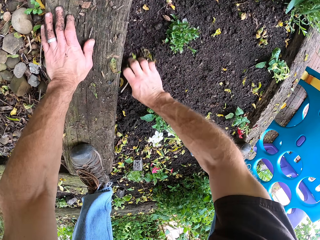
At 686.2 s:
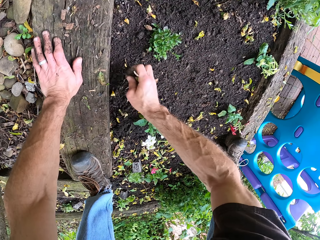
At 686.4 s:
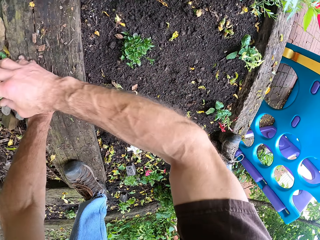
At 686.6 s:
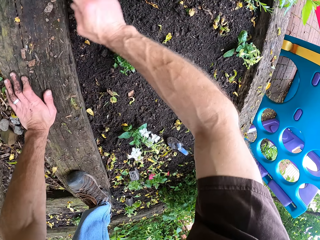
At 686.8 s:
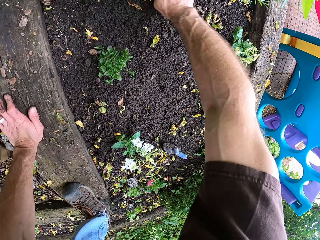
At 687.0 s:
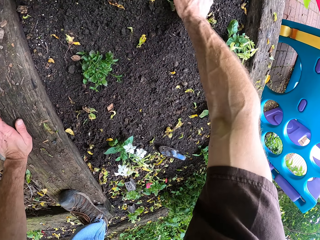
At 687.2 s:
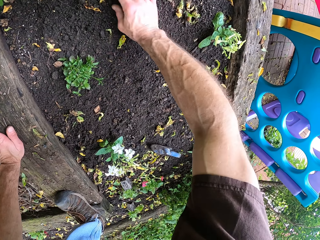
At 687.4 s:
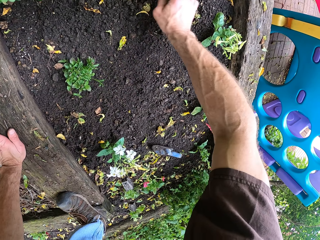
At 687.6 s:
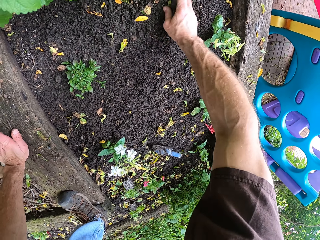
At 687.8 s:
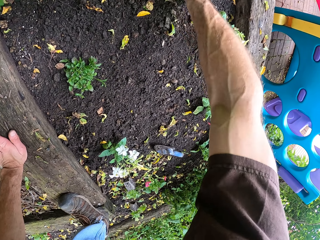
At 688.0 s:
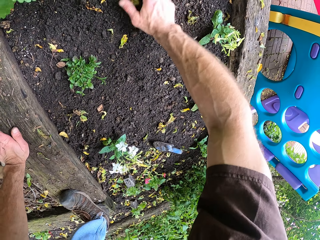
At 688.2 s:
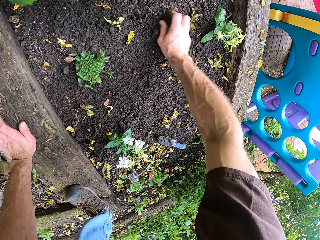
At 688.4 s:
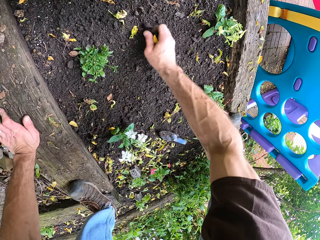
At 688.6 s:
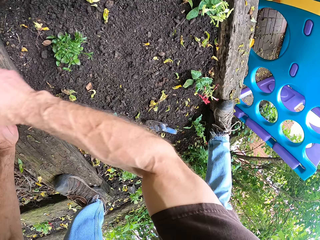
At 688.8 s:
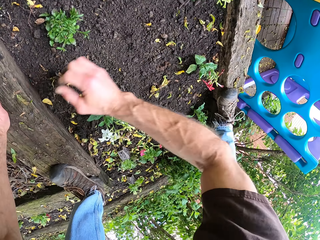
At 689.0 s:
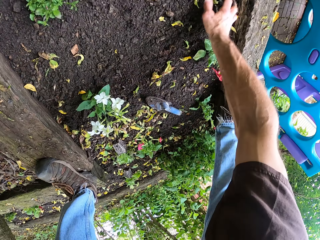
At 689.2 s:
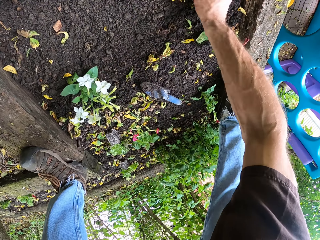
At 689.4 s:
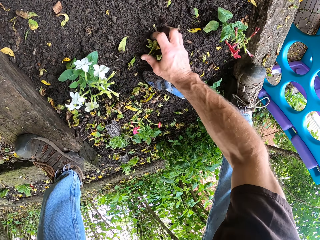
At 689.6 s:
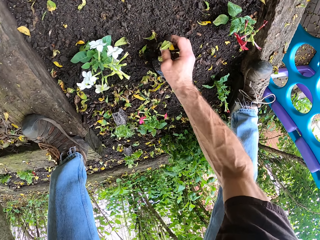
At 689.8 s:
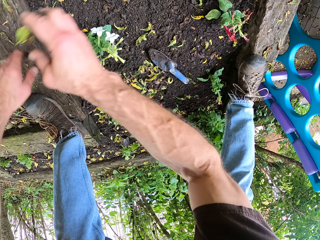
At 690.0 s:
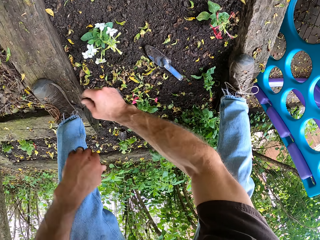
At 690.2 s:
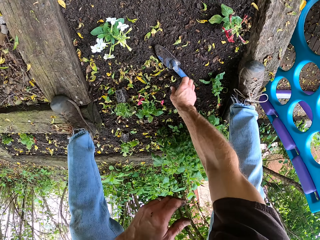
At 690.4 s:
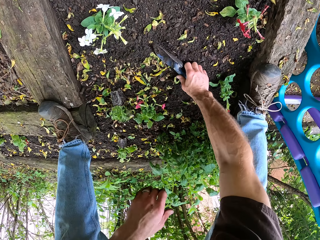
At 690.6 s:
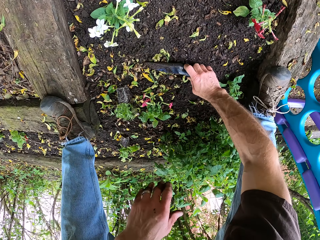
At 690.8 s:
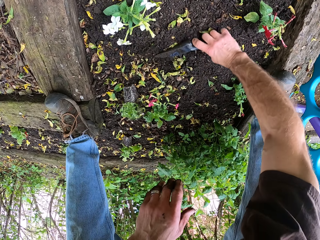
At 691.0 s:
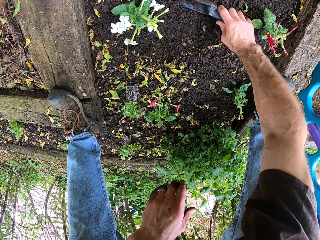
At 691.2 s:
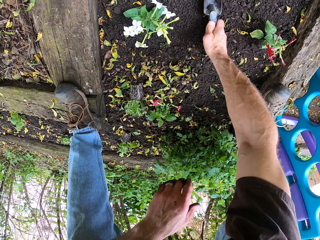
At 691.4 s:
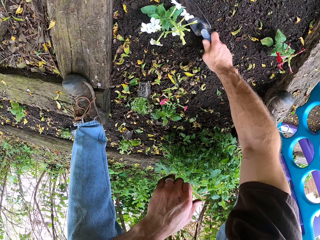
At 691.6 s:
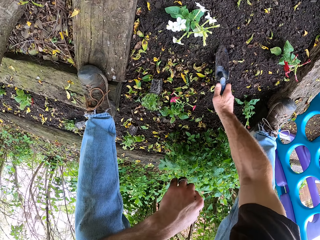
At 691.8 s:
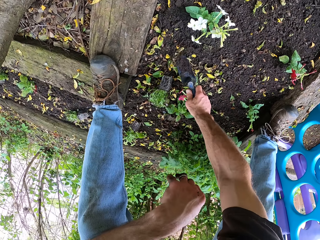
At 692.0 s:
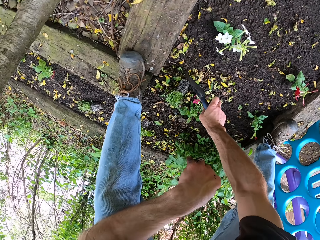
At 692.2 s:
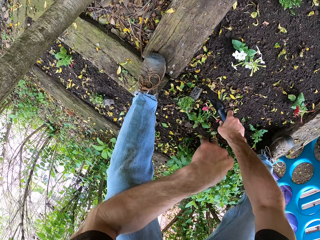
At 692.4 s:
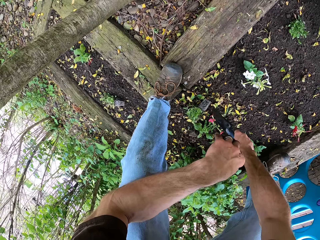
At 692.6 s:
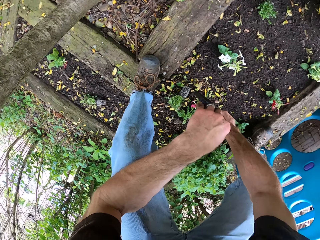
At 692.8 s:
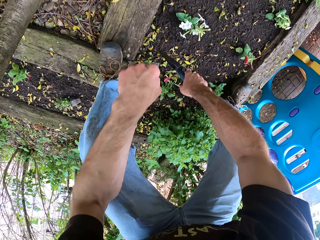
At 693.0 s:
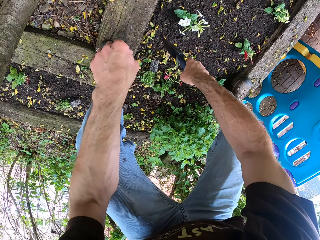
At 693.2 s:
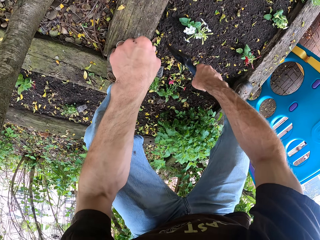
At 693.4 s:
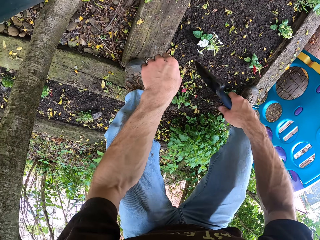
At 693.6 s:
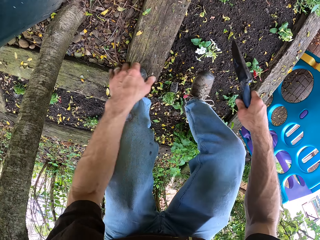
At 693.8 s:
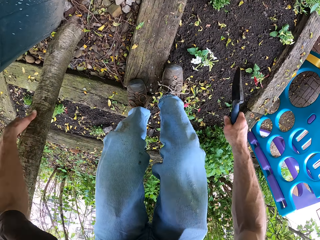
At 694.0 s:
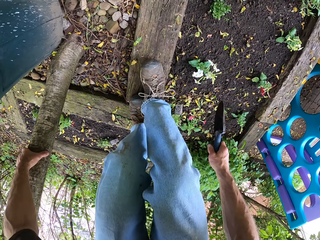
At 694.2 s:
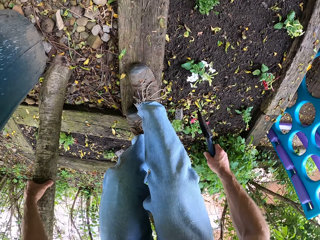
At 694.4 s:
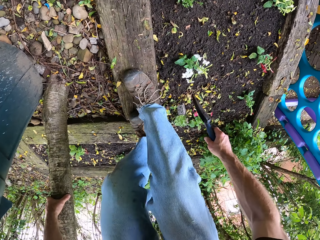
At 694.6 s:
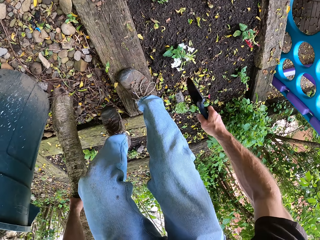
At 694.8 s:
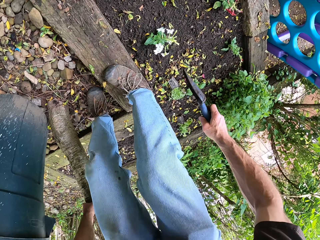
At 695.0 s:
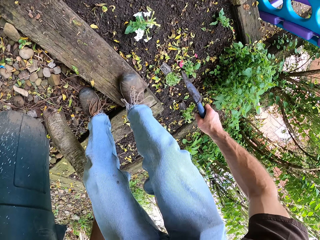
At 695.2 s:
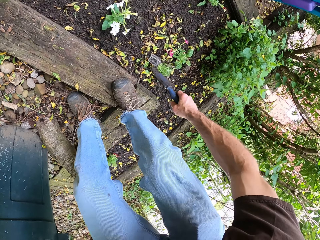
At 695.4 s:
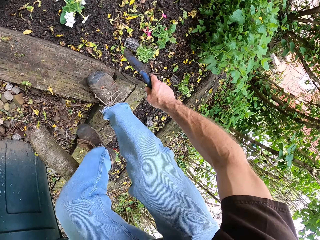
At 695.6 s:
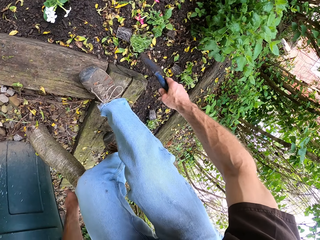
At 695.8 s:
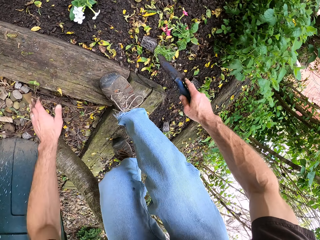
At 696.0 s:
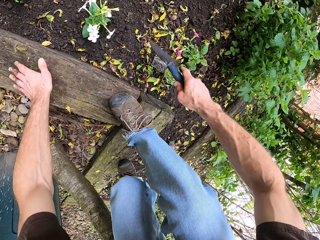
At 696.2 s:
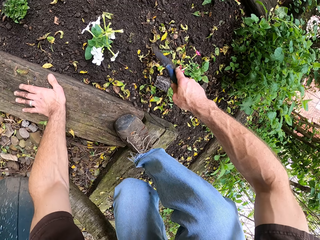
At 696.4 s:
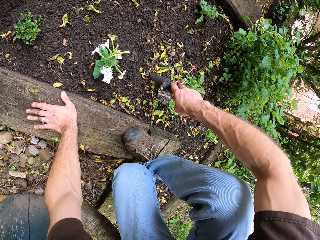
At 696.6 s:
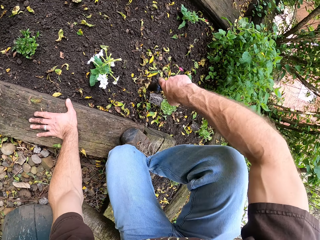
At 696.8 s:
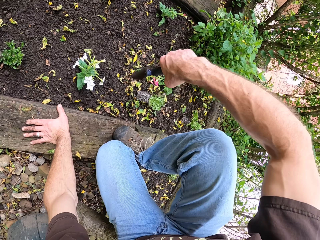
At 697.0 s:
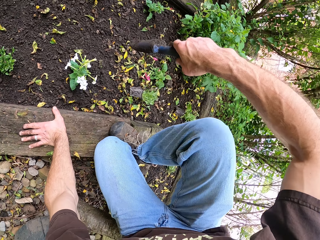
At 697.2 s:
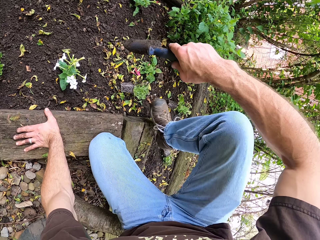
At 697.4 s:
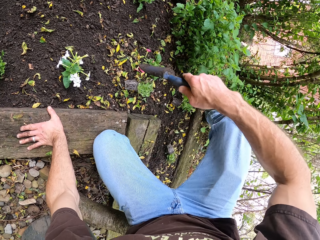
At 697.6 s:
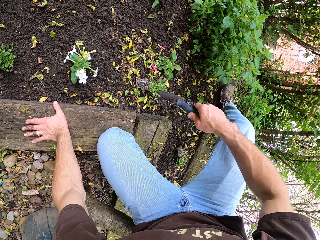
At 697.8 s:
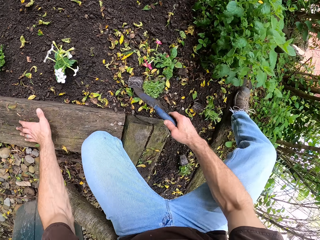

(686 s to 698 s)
The camera wearer picks the trowel from the ground. They clear the ground with the trowel. They spread the soil. They kneel down. They move.

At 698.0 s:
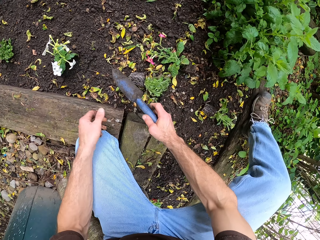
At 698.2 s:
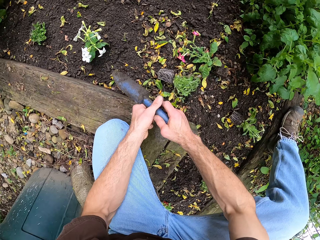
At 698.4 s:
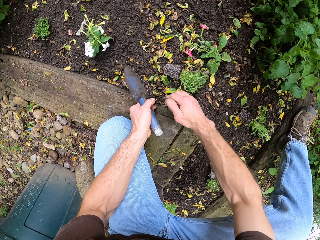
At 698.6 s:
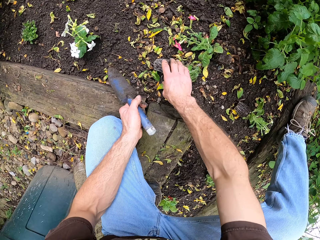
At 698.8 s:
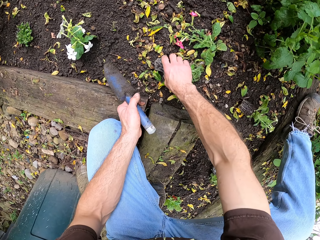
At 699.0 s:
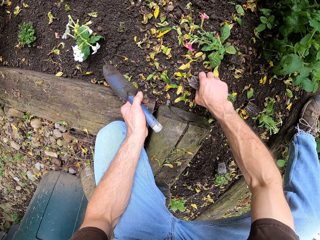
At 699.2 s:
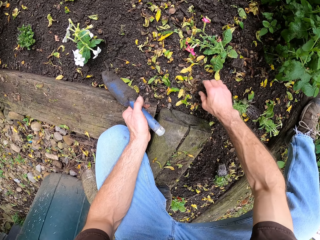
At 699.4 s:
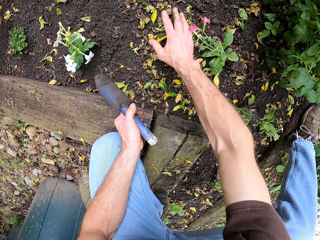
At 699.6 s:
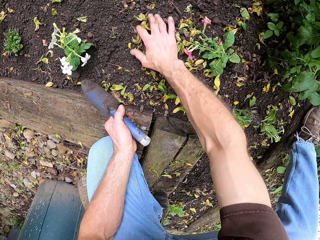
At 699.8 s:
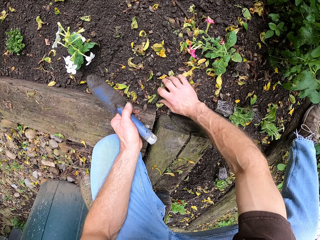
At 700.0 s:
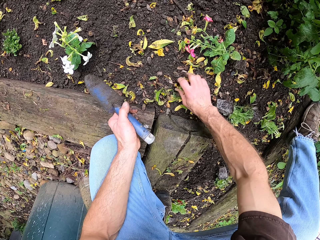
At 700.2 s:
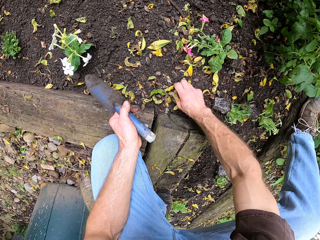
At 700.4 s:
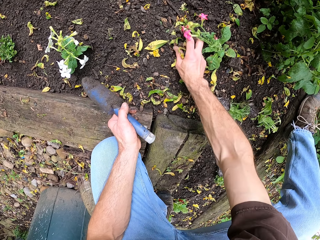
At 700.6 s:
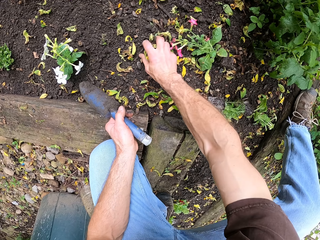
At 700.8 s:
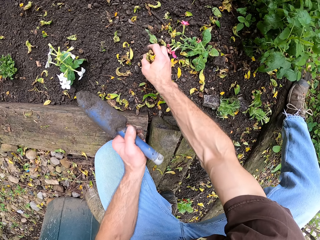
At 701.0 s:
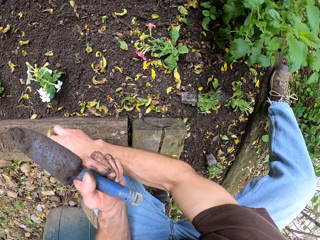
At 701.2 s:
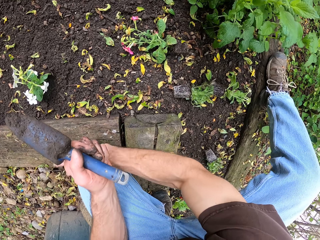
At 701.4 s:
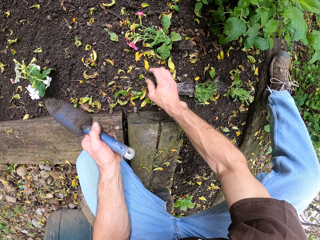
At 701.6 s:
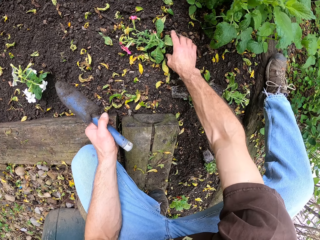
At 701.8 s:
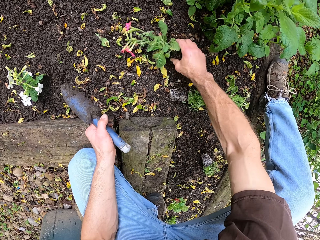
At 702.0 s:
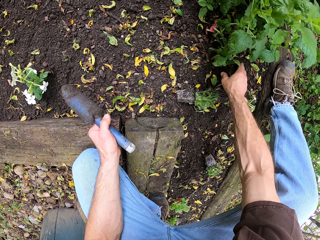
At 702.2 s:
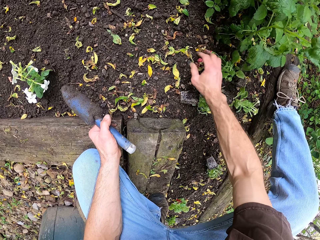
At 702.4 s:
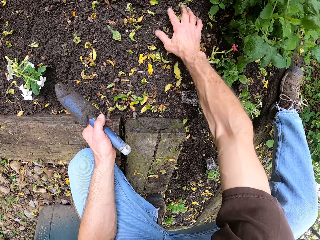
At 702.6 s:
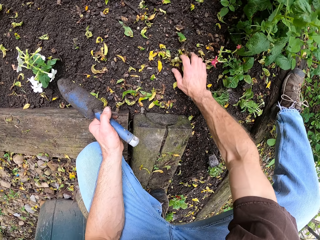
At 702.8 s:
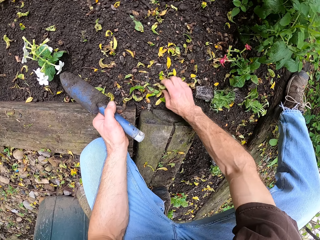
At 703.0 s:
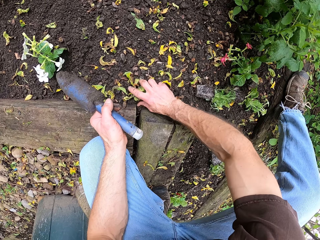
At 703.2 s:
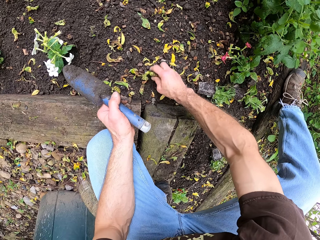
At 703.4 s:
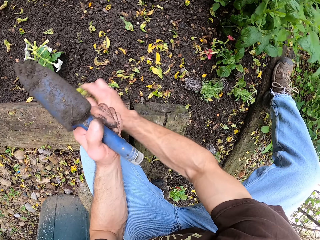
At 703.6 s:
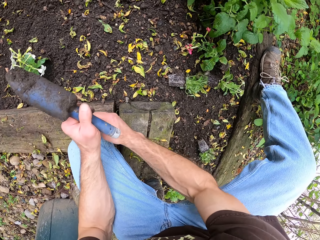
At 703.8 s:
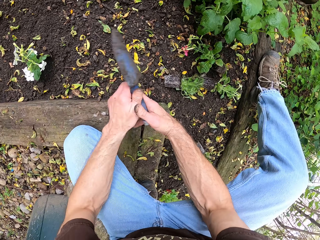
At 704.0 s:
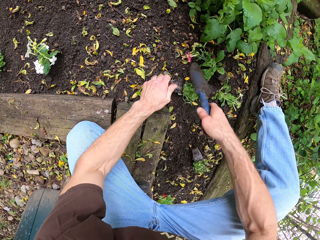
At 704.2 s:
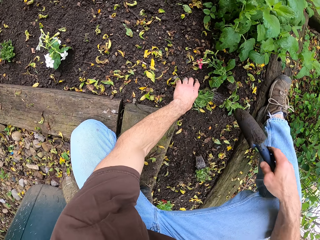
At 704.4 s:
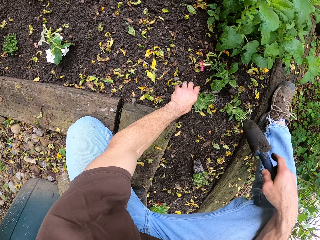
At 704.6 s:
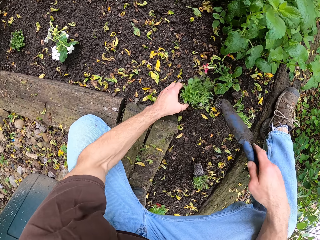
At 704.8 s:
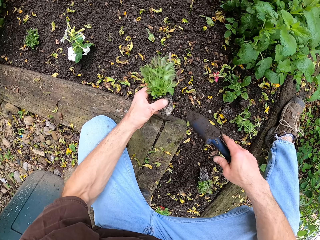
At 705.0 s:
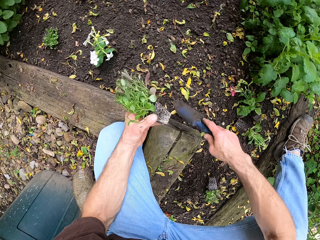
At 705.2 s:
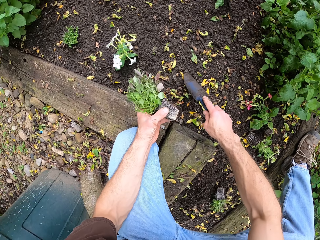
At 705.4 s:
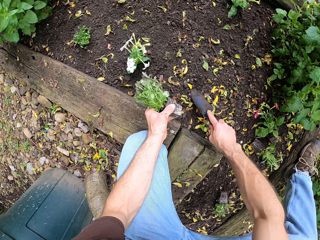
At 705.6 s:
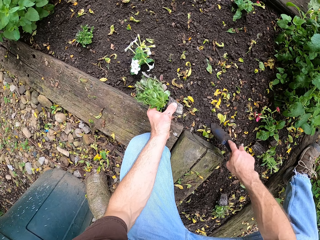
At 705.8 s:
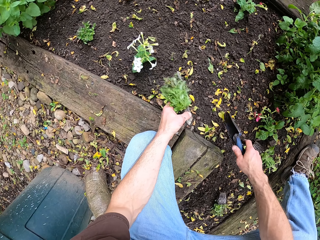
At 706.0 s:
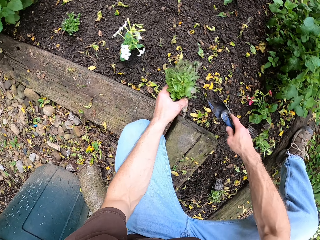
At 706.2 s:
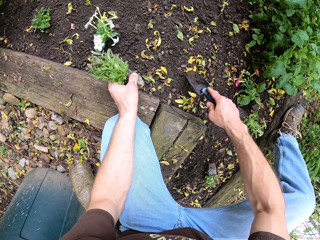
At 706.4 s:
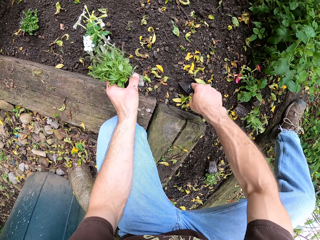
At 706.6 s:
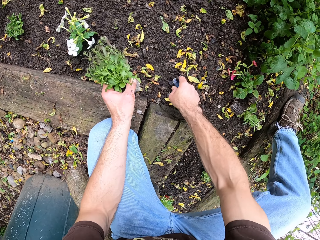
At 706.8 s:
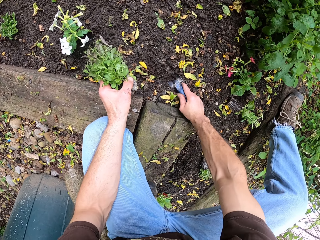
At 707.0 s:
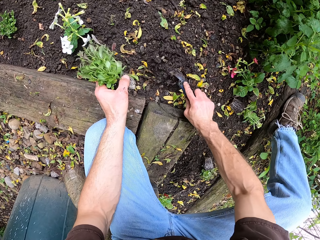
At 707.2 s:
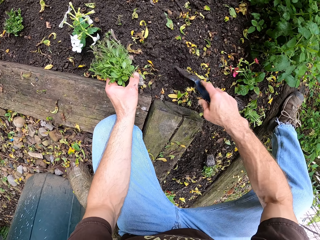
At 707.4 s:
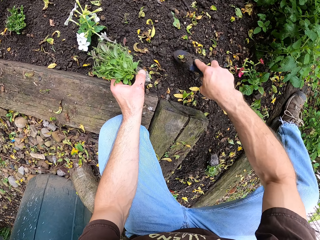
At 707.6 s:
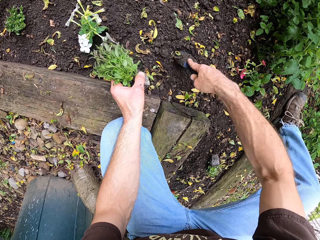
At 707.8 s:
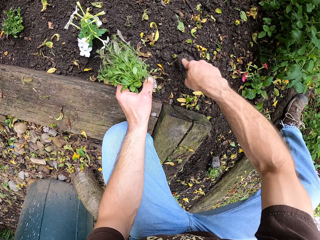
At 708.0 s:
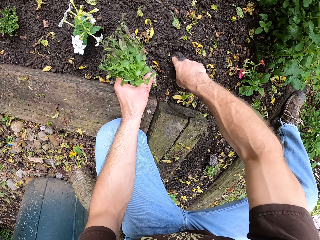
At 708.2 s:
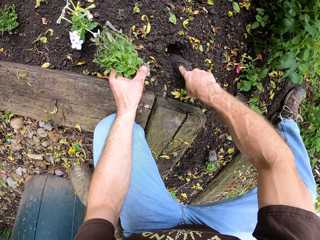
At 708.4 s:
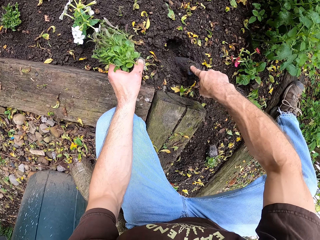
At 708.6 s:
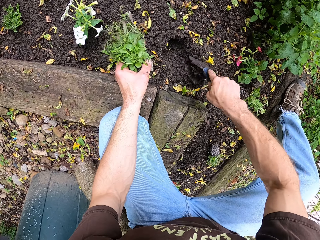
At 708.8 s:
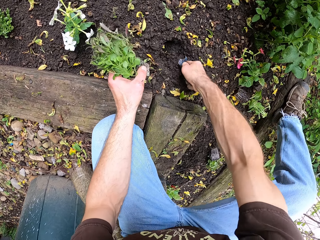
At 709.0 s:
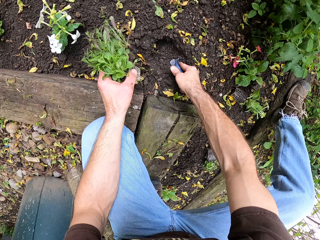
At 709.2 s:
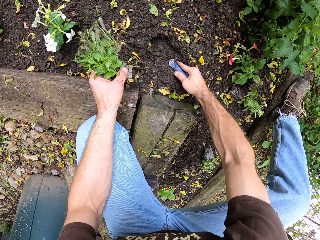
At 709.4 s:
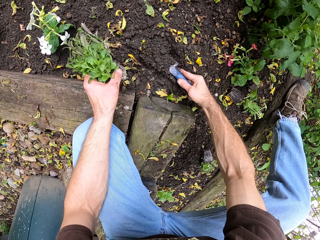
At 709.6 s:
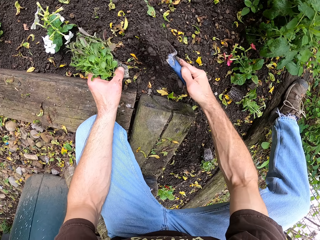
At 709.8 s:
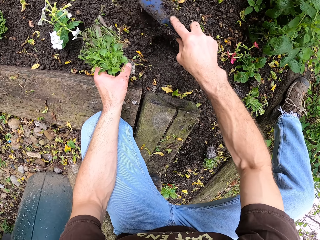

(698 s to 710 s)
The camera wearer puts the flower aside. They move the plants. They clear the ground. They spread the soil. They pick the flower from the ground. They dig the ground with the trowel. They scoop out the soil.
